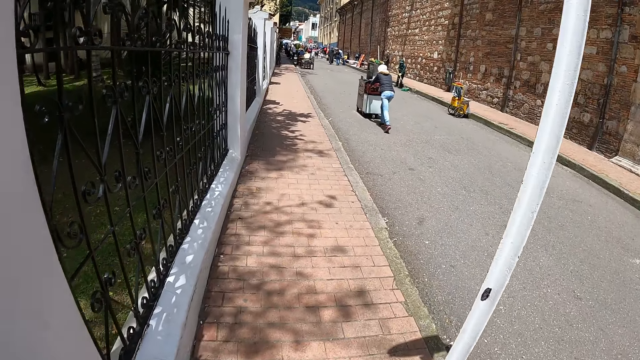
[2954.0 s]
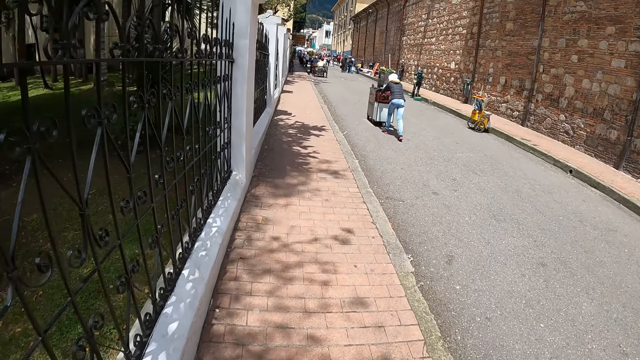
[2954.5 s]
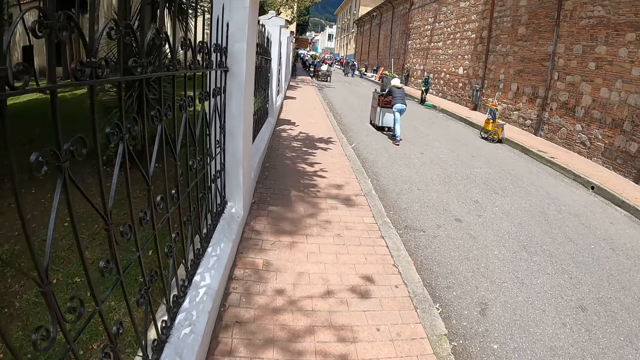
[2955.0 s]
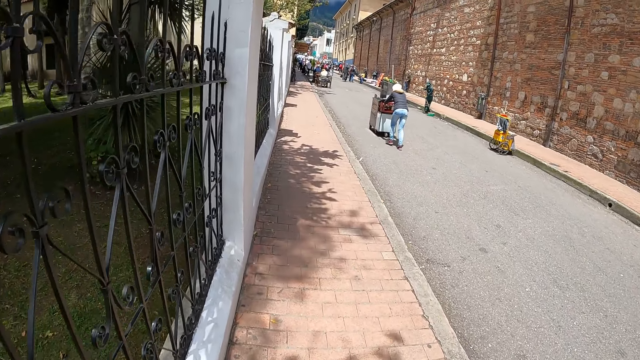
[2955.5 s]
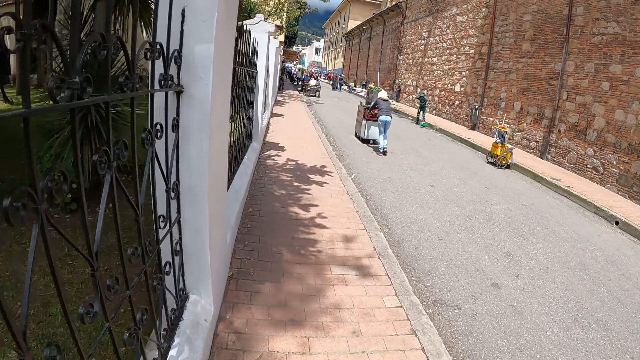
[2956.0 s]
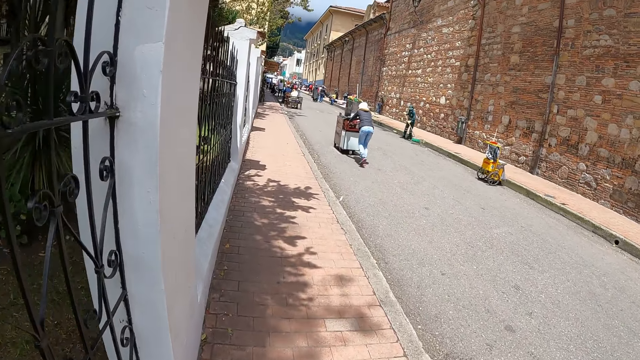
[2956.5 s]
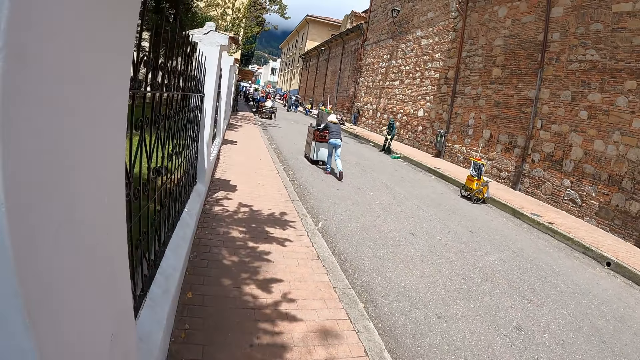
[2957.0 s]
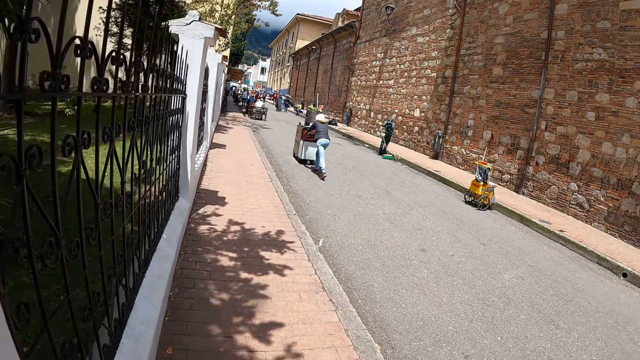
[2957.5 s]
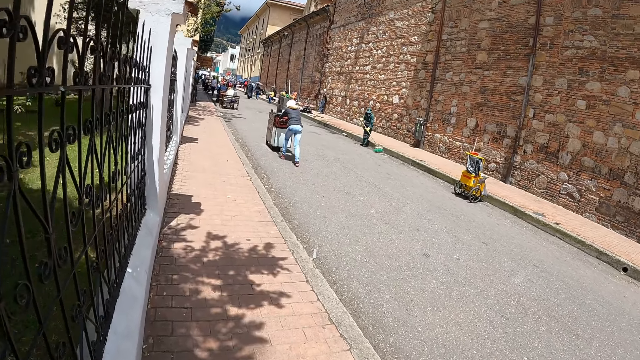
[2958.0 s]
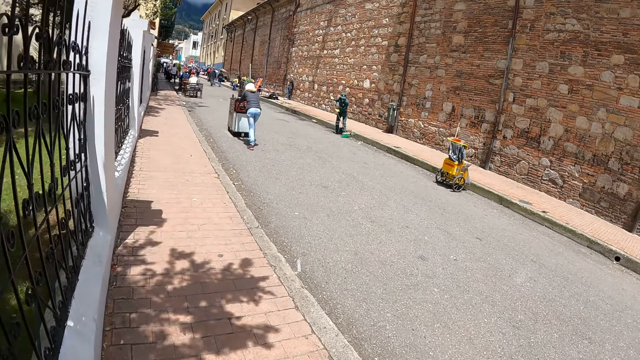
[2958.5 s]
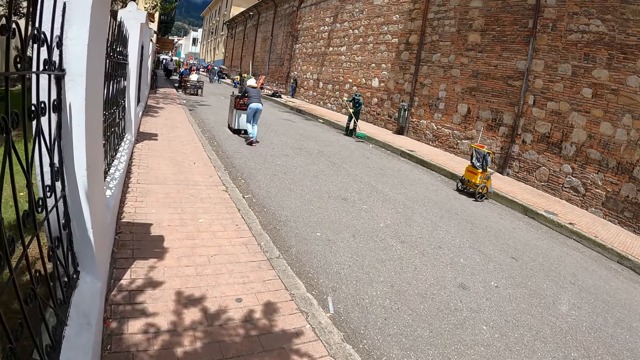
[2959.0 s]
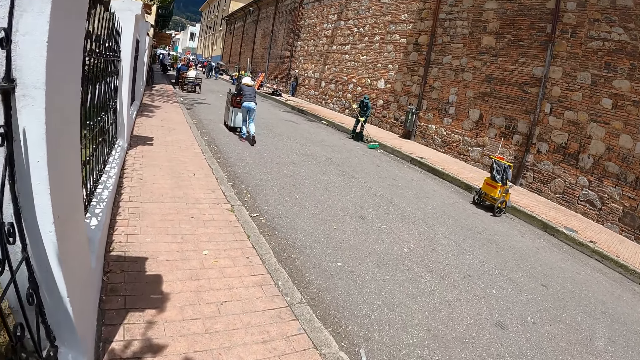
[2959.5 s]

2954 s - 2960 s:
The camera wearer walks on a street side path.

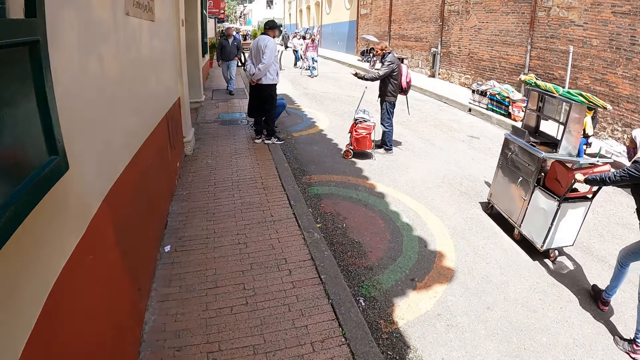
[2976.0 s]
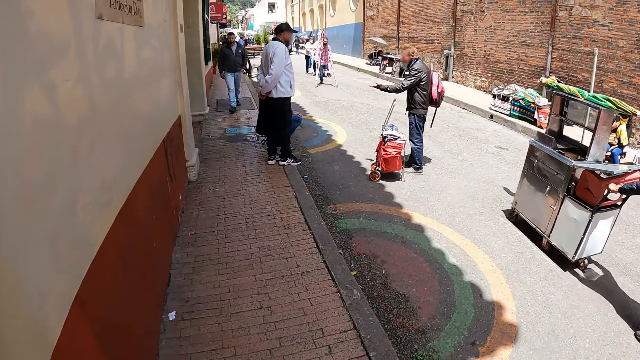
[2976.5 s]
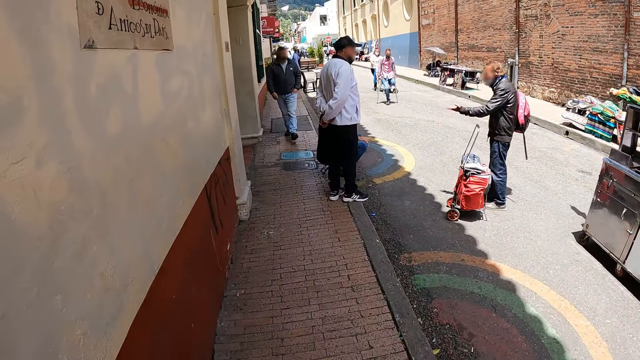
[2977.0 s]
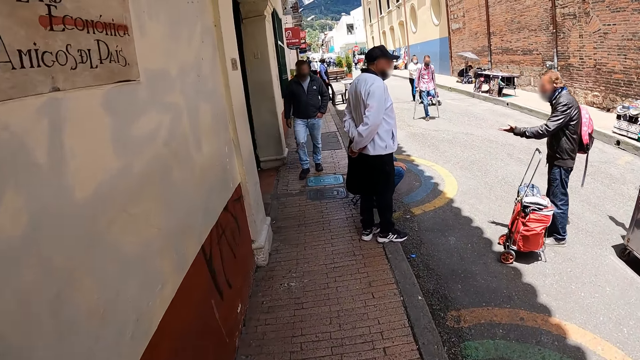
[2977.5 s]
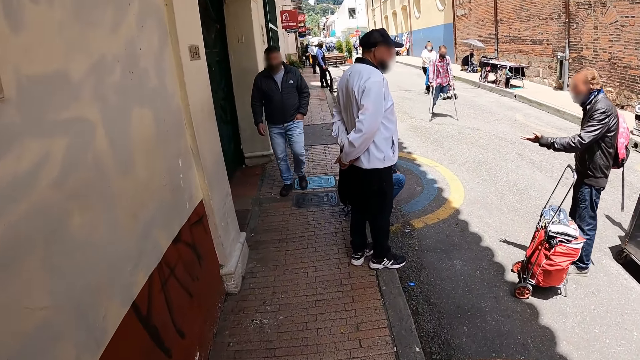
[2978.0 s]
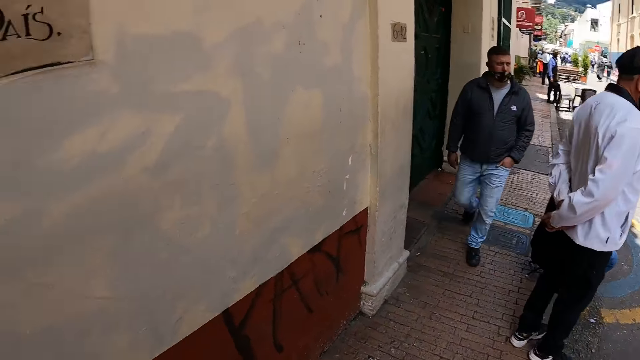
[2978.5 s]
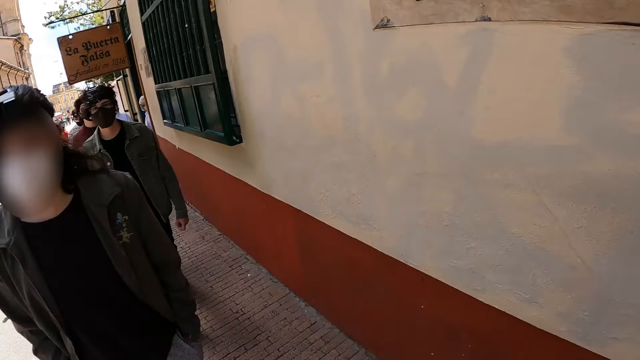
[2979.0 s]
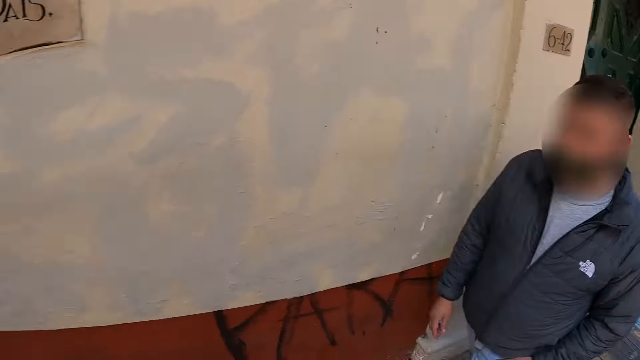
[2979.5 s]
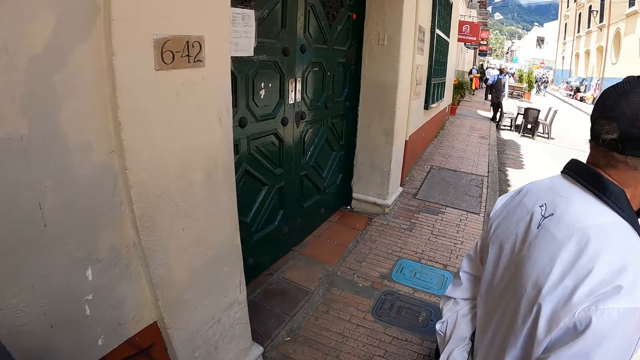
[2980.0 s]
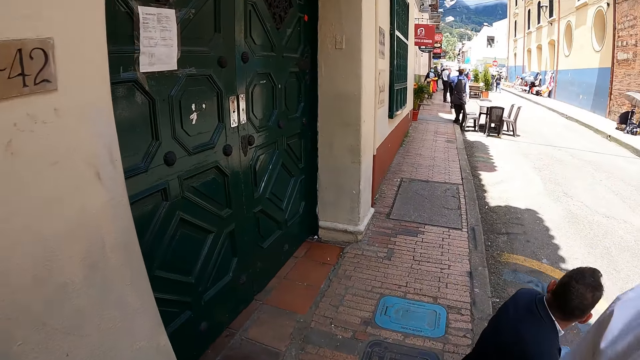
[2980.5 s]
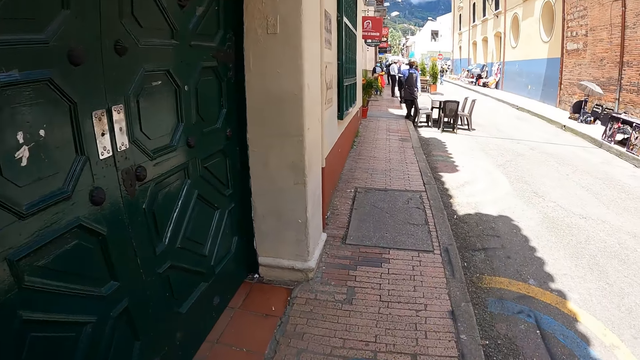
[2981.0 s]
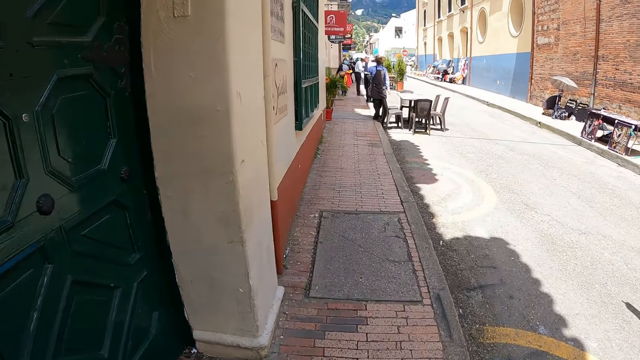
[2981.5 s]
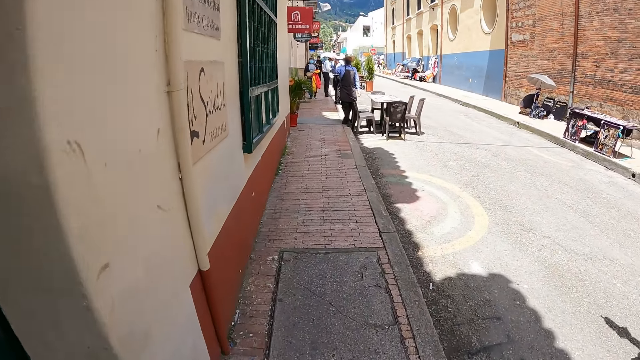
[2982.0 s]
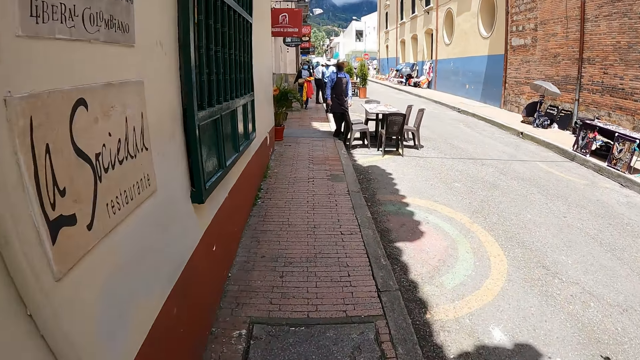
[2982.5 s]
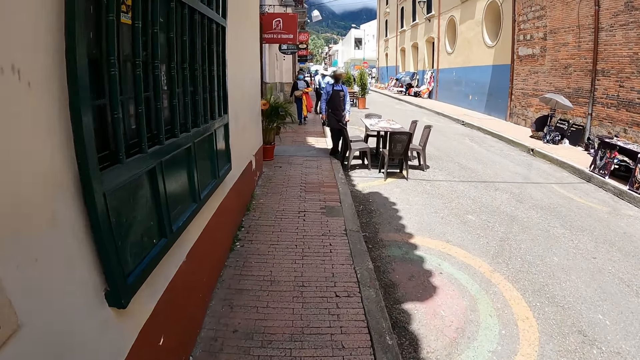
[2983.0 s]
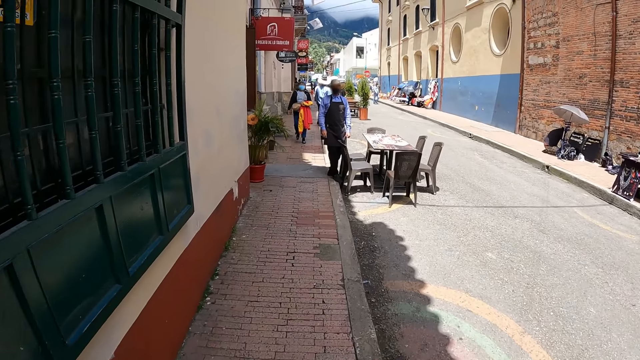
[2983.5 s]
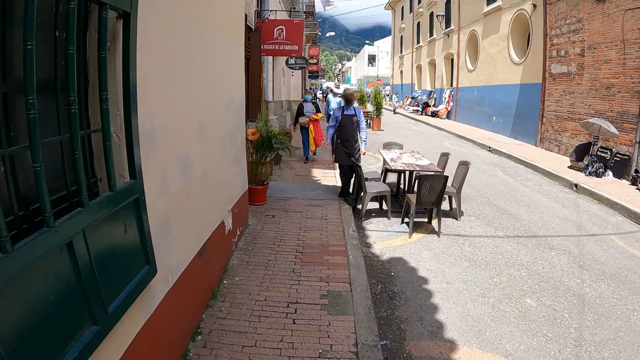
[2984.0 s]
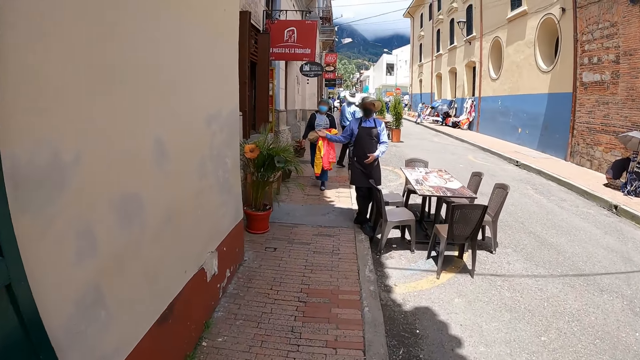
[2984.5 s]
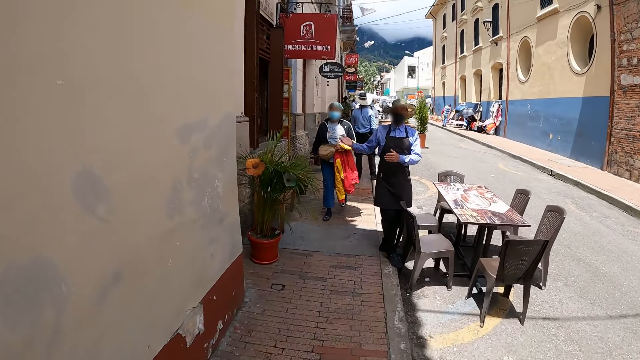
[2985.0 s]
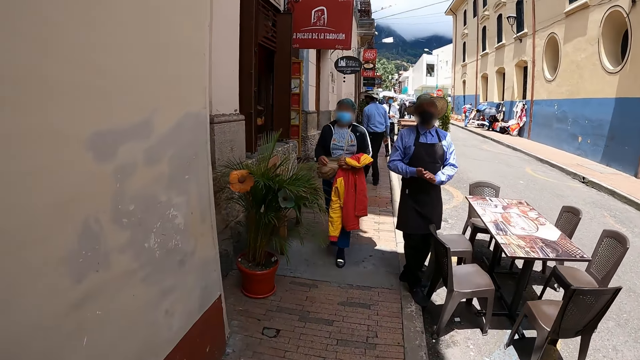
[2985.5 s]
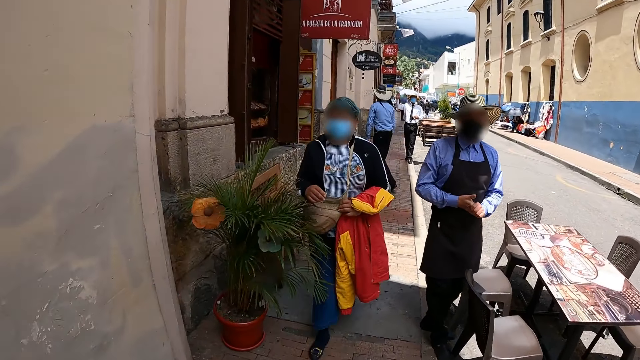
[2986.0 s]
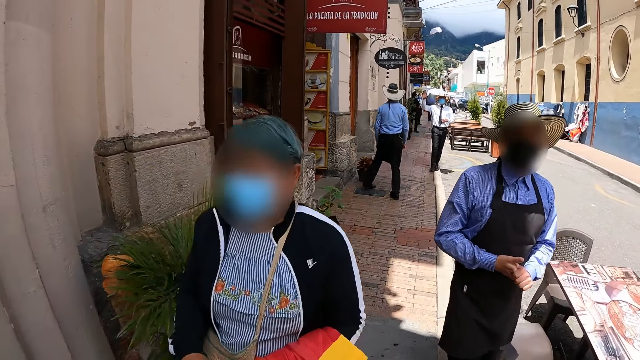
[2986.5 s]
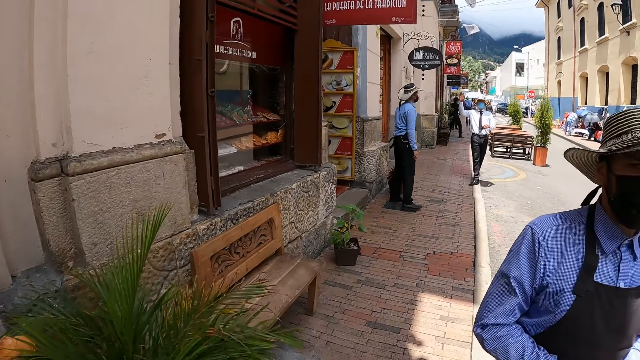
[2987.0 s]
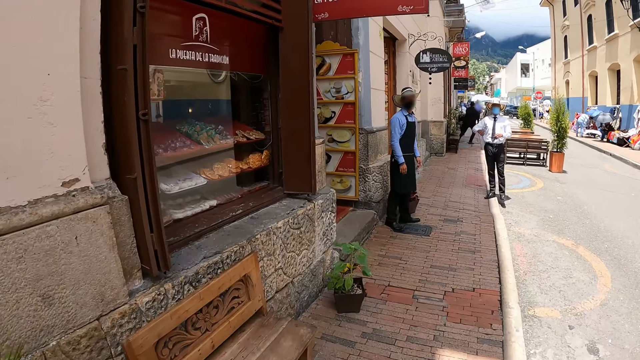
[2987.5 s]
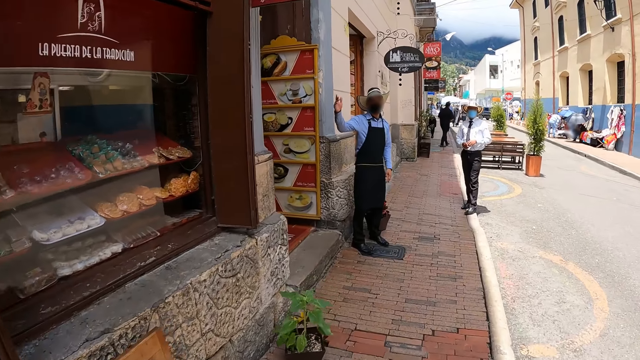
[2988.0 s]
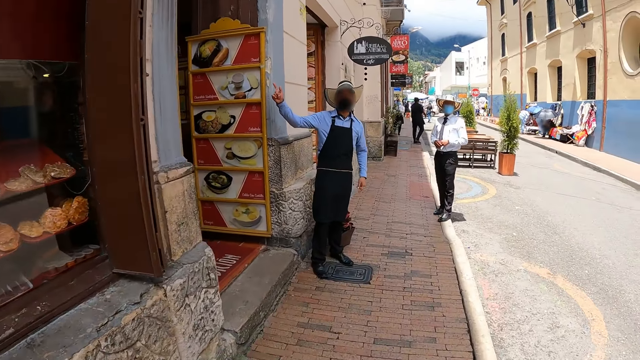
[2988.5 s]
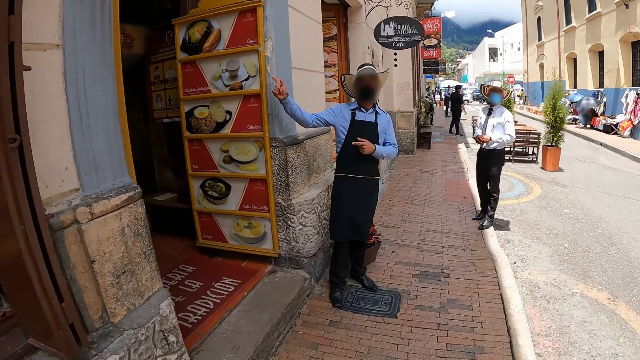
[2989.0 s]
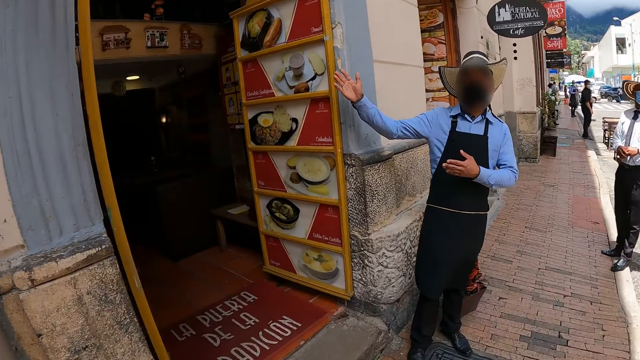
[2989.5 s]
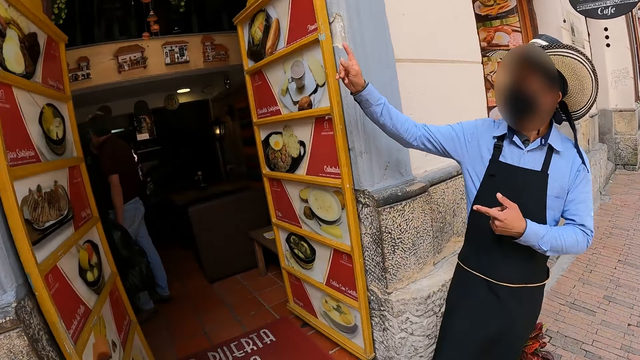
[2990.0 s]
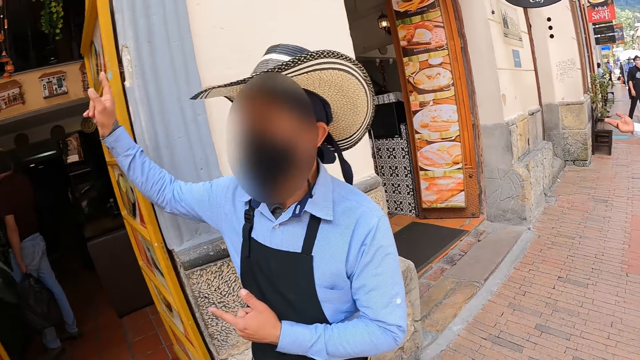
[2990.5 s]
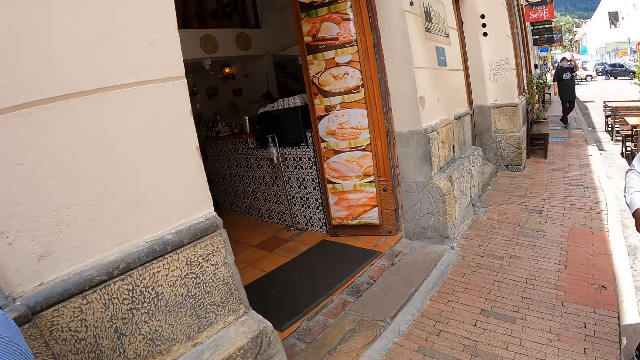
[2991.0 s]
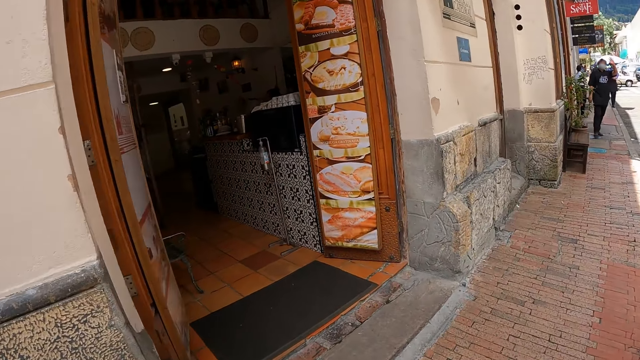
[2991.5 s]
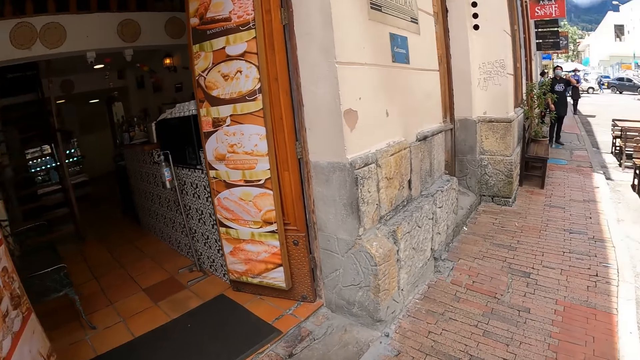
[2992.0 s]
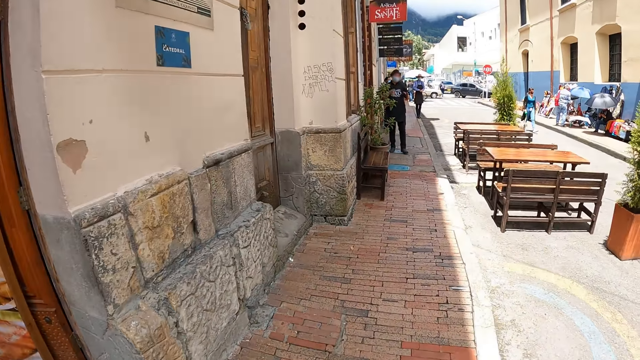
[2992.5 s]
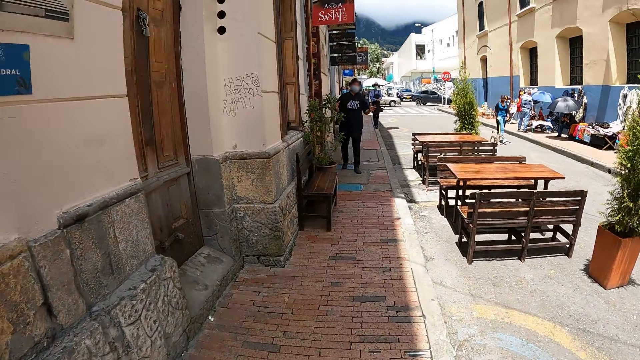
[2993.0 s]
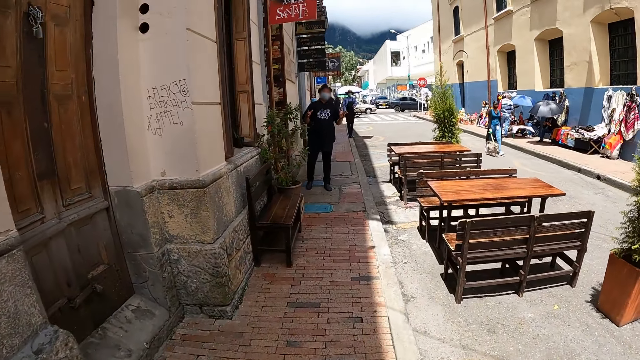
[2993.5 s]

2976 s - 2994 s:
The camera wearer turns around. A man welcomes the camera wearer in a cafeteria on the street road. The man points in the hotel. The camera wearer walks past the hotel on the road street.
